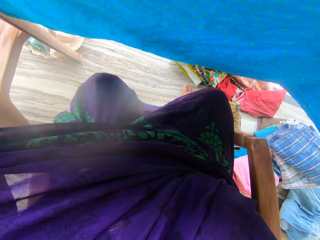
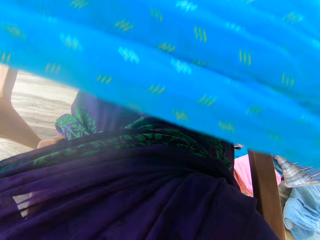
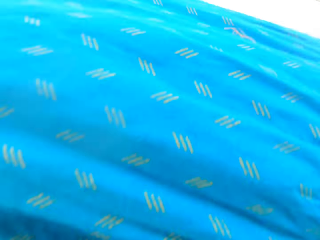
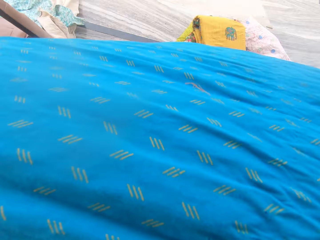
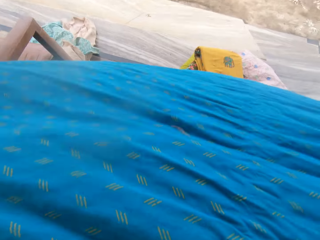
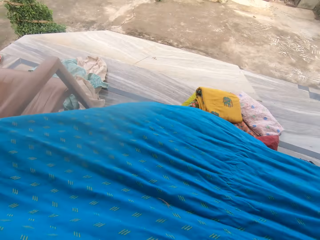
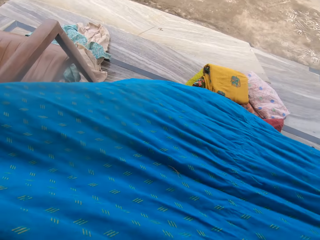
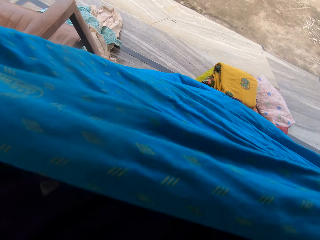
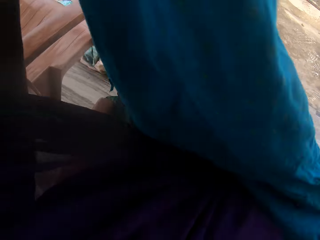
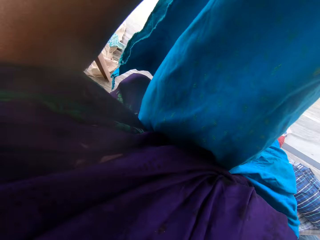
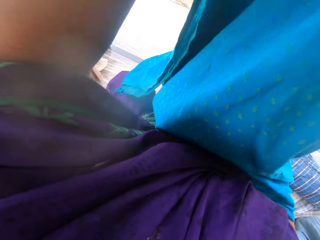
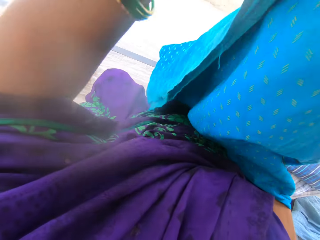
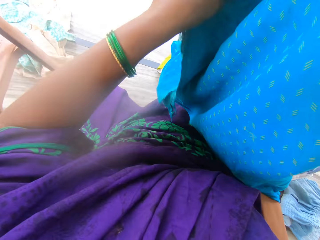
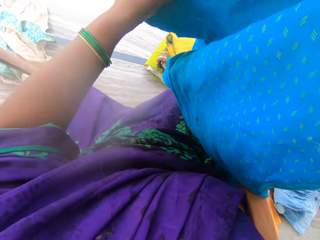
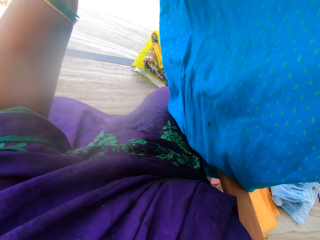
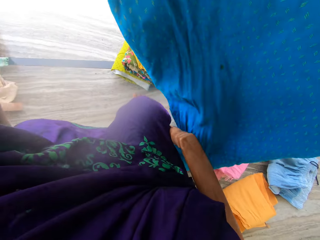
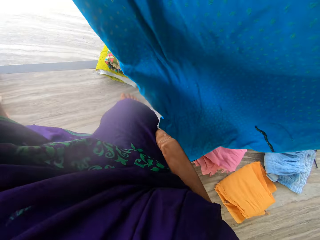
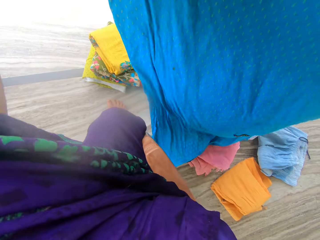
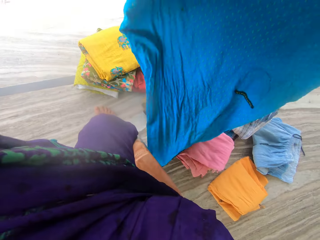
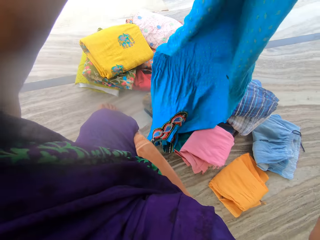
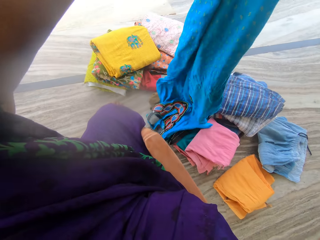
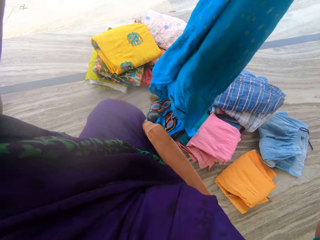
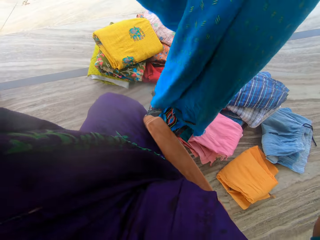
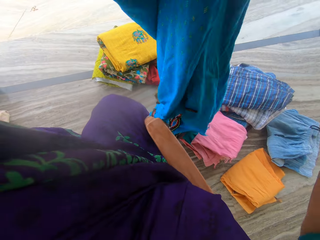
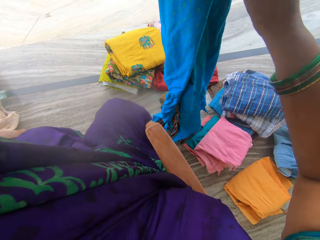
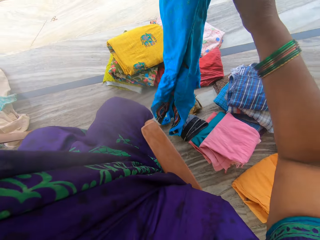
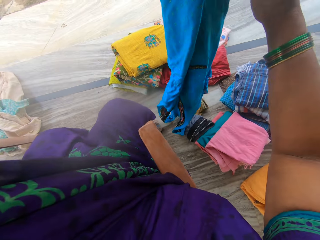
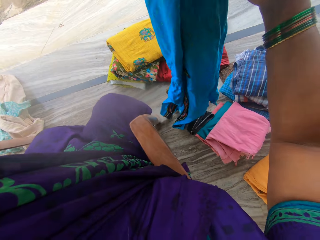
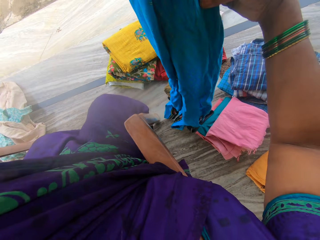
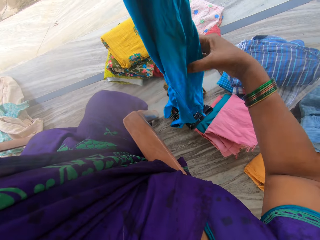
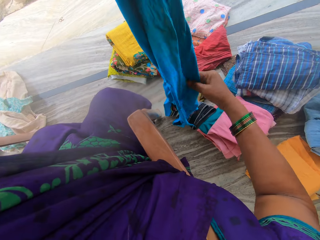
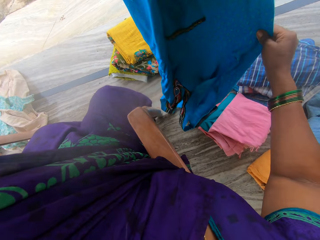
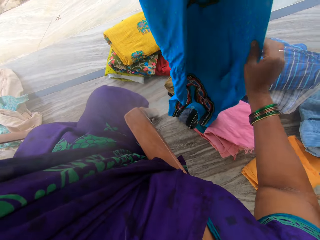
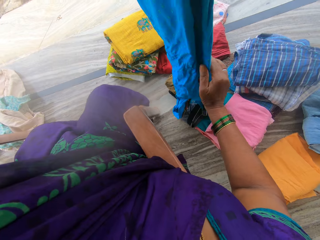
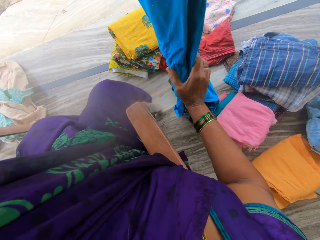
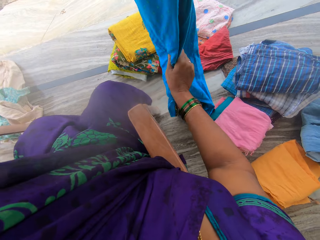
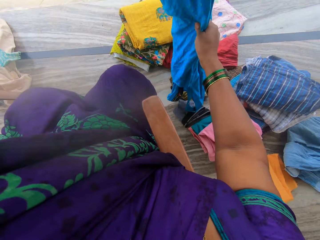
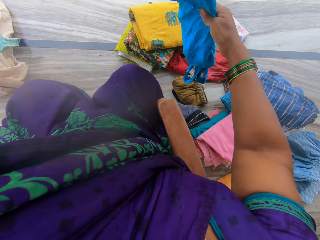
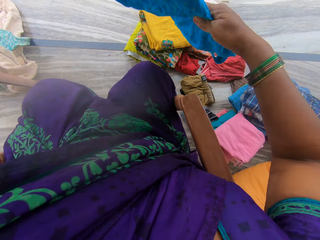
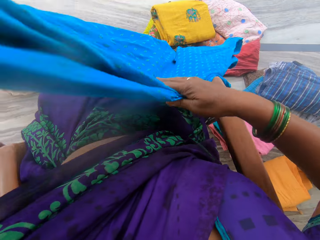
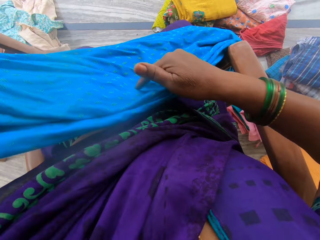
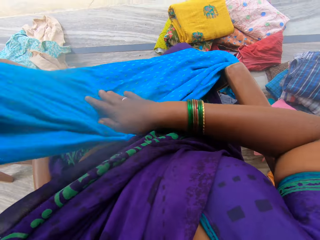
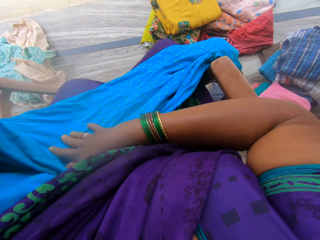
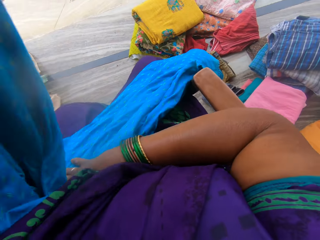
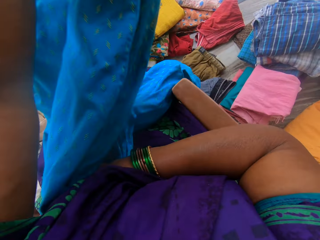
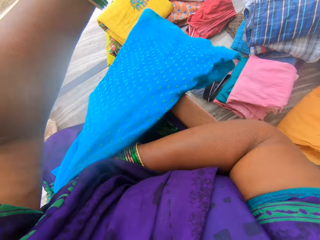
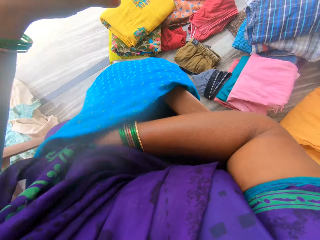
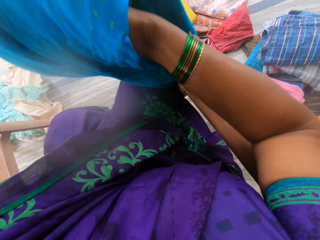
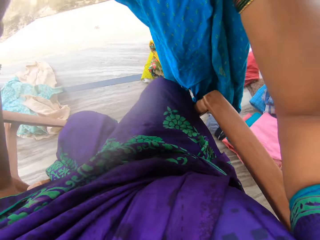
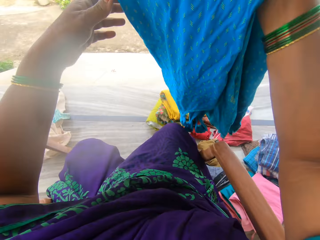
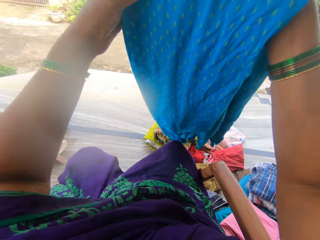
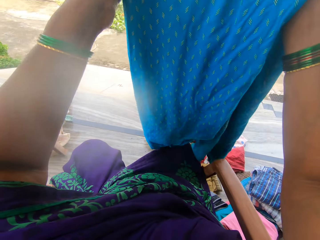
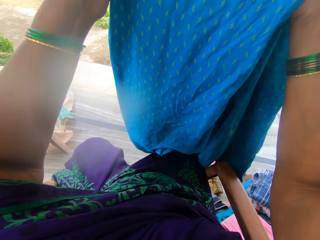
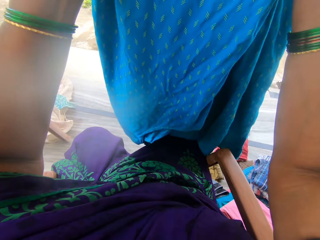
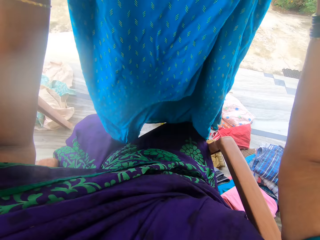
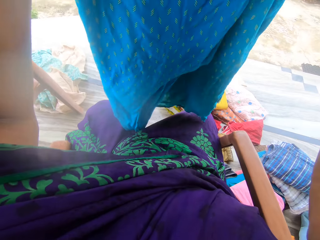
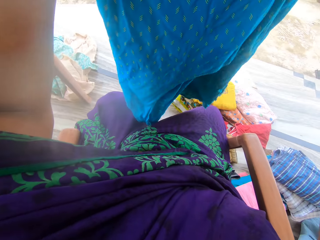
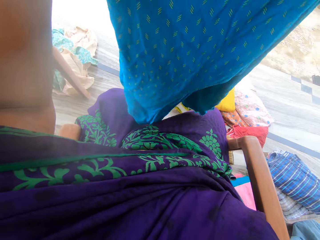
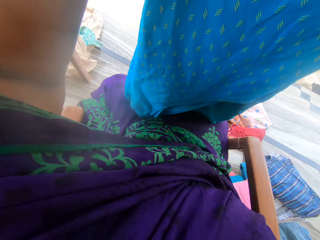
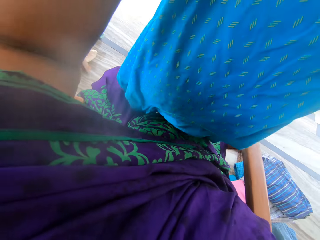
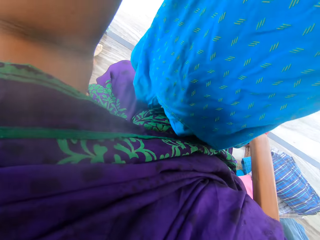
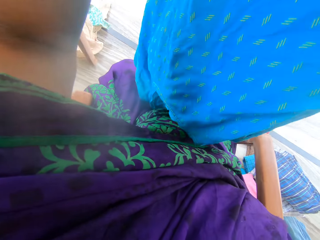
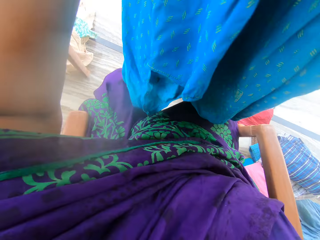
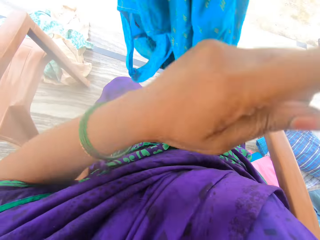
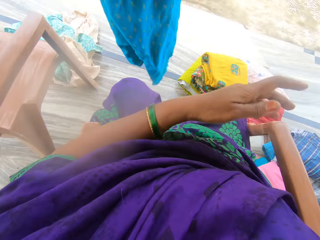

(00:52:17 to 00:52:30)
The camera wearer places the dress on her body. She lifts the dress. She folds the dress. She places the dress on her laps. She folds the cloth with her hands. She lifts the dress. She straightens the dress.

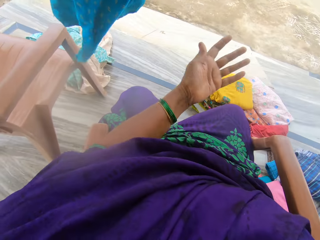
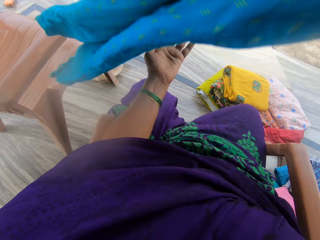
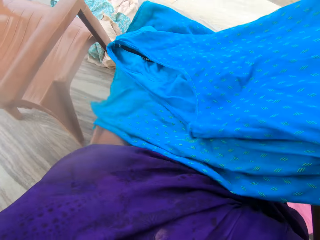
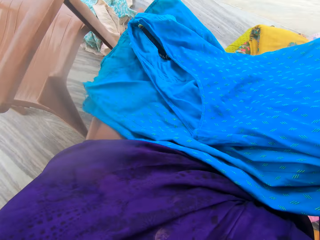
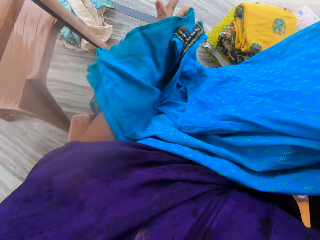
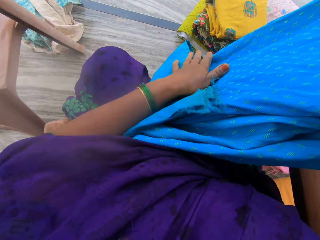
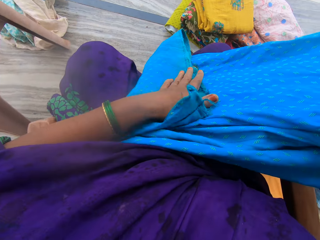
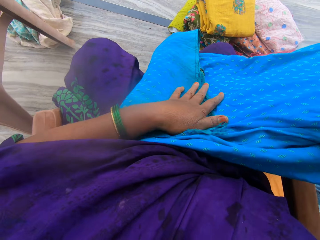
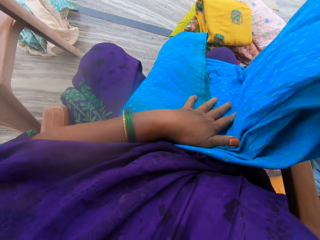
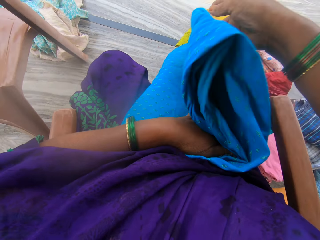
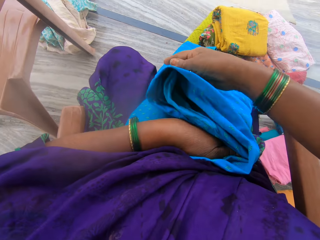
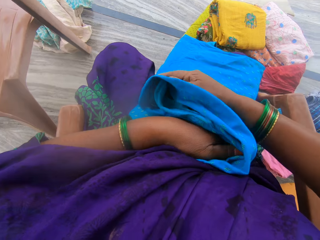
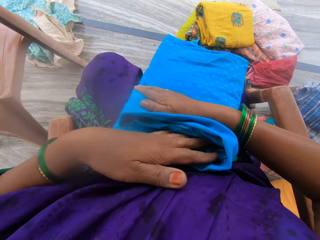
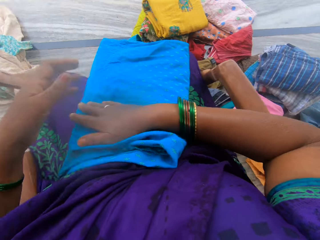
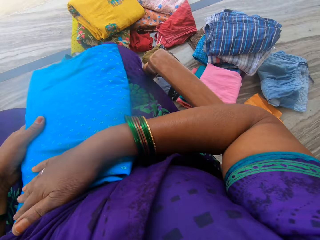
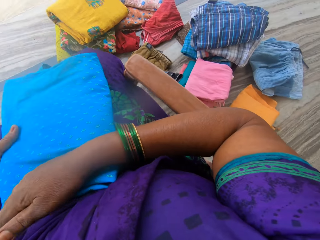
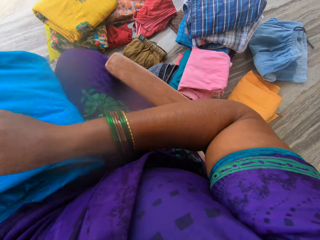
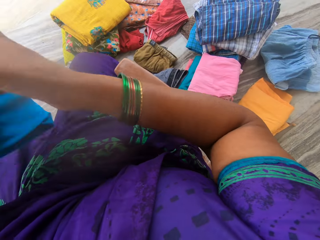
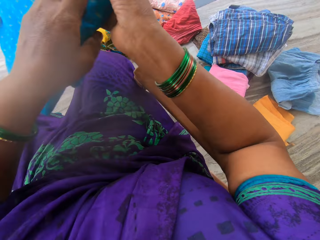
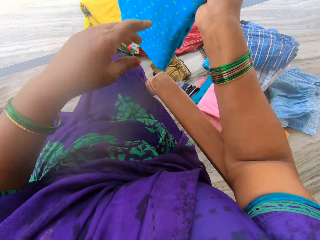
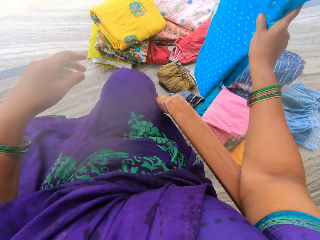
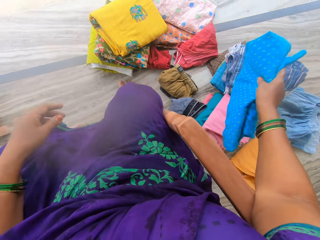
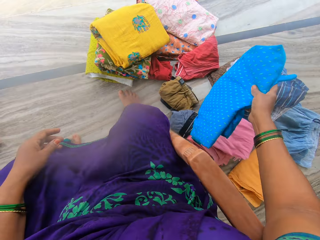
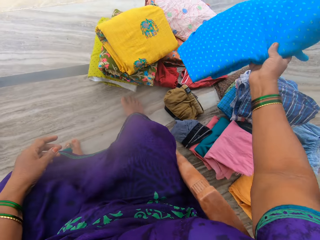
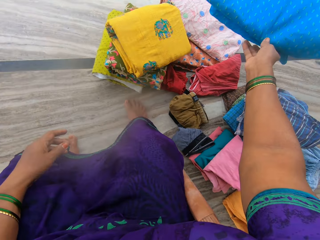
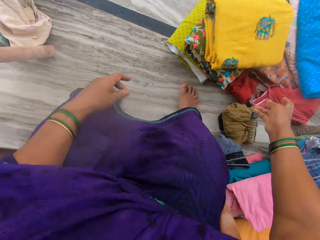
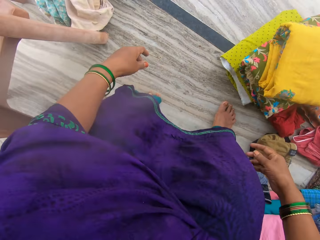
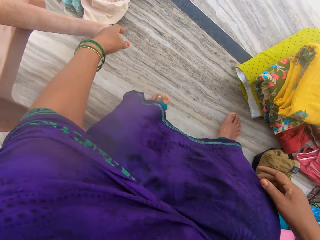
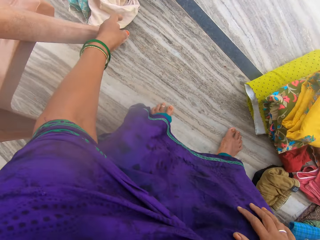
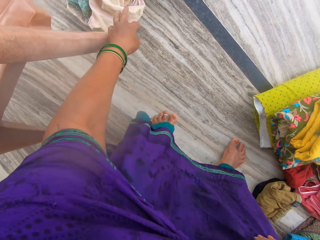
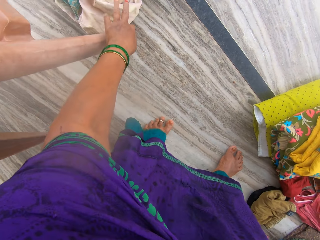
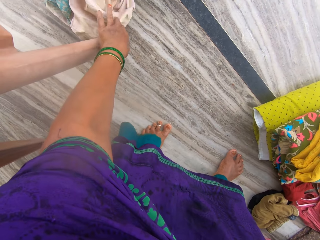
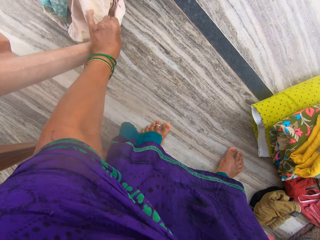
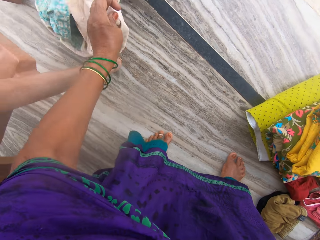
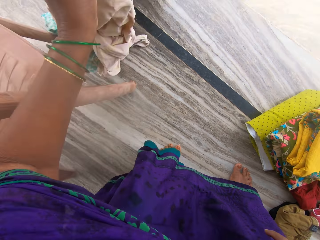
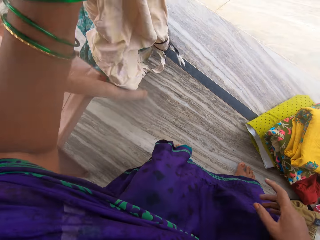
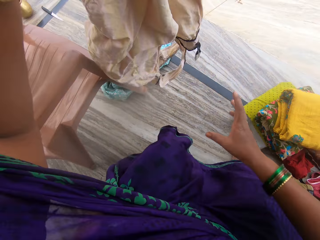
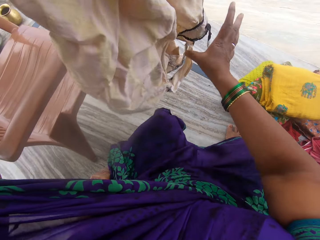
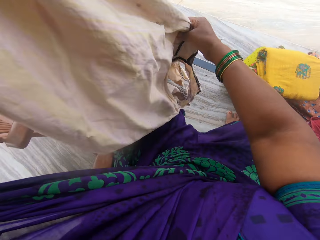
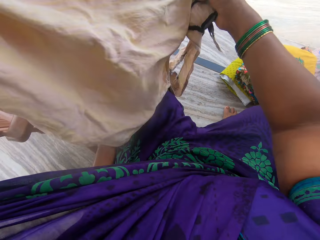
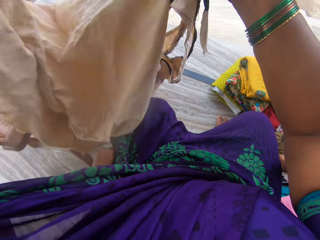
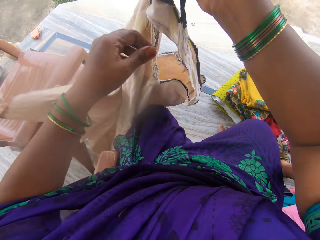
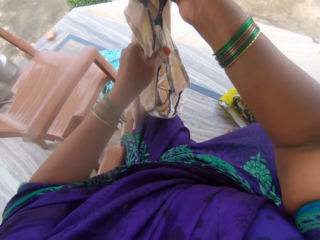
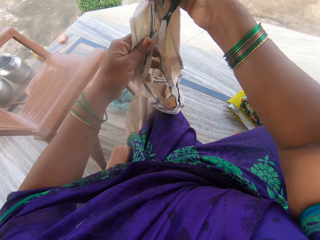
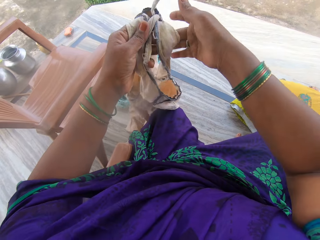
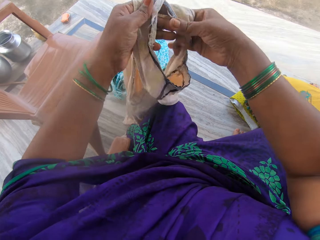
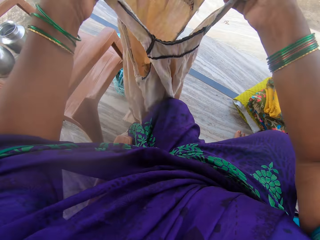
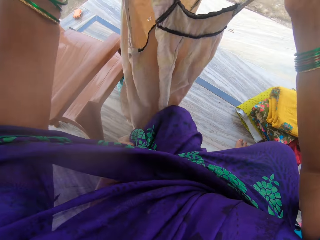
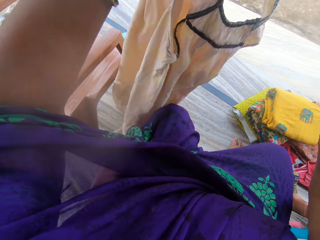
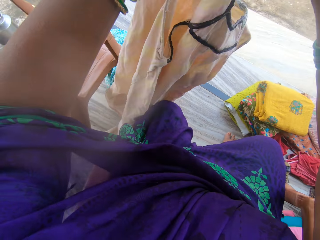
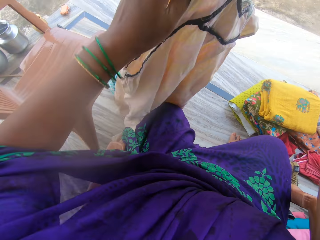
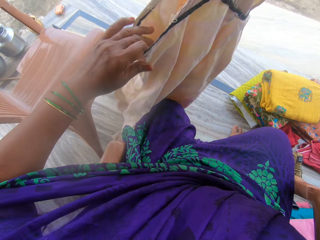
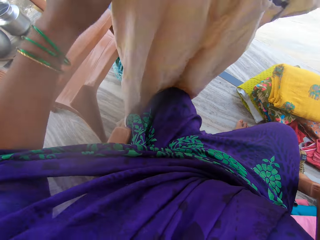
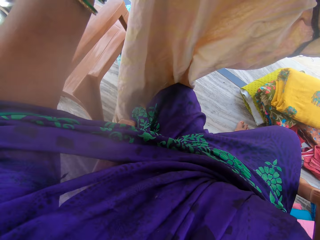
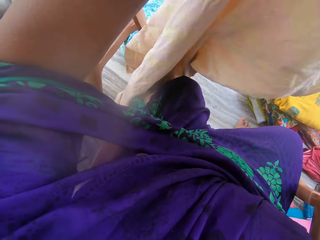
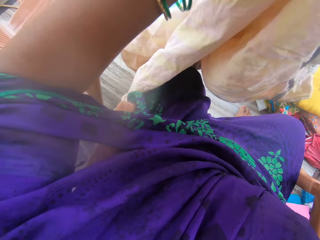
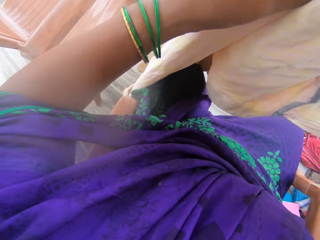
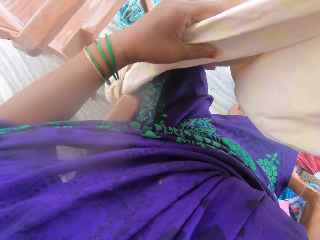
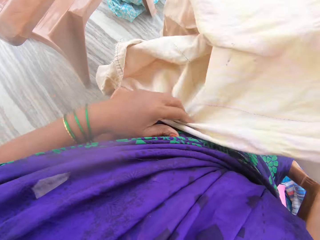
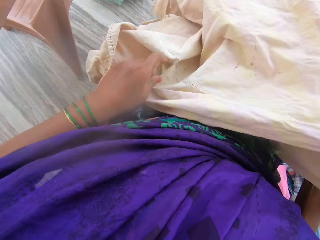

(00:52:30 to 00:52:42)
The camera wearer lifts the dress. She places the dress on her laps. She lifts the dress. She holds the dress. She drops the cloth on other cloths. She bends. She picks up a cloth with her left hand. She adjusts the cloth with her hands.
